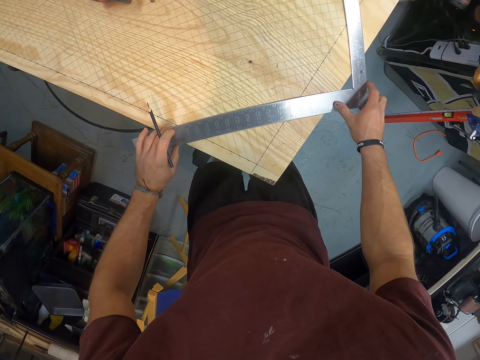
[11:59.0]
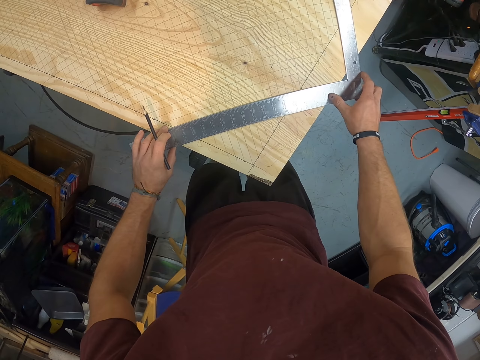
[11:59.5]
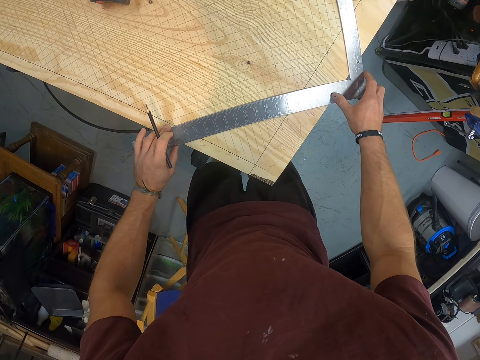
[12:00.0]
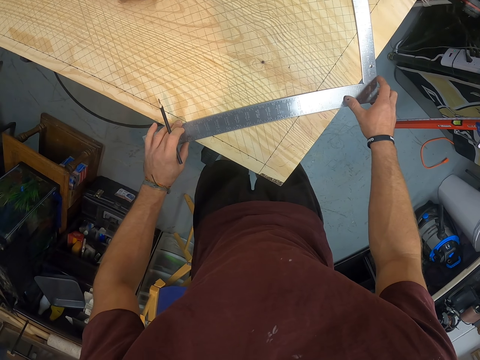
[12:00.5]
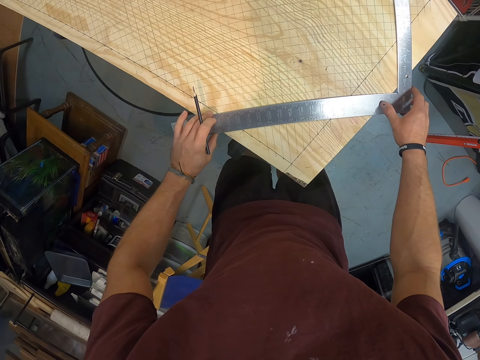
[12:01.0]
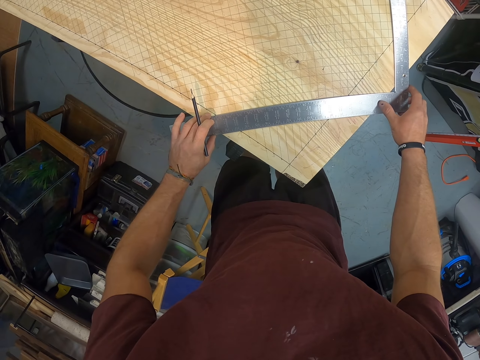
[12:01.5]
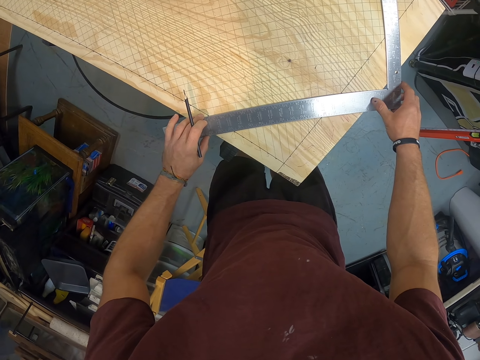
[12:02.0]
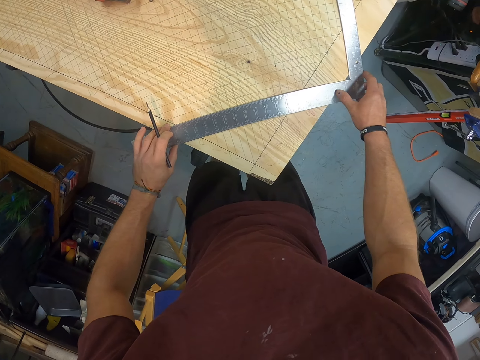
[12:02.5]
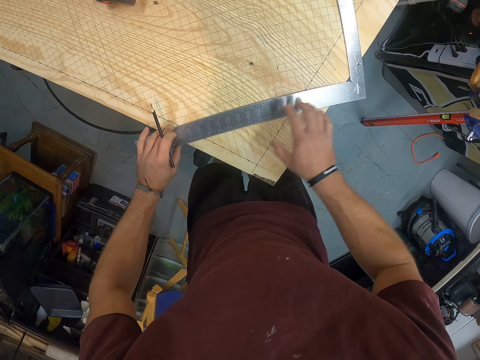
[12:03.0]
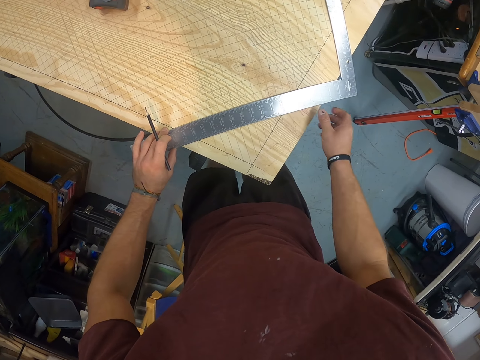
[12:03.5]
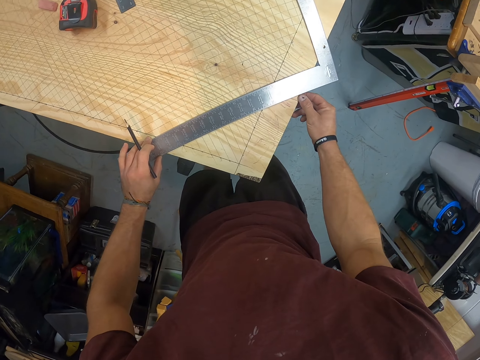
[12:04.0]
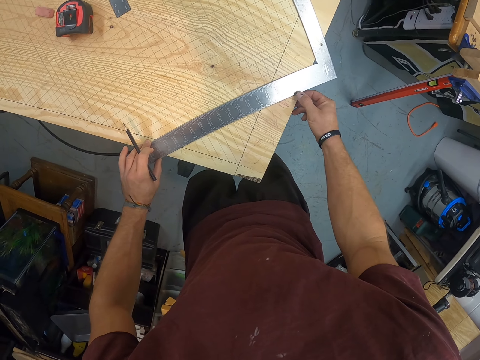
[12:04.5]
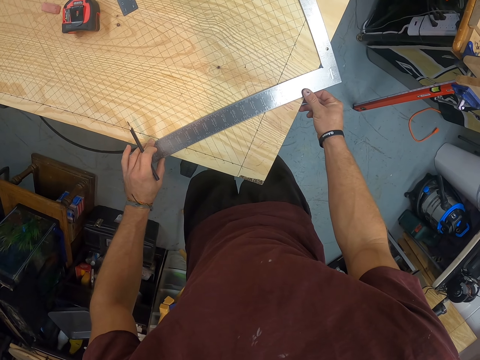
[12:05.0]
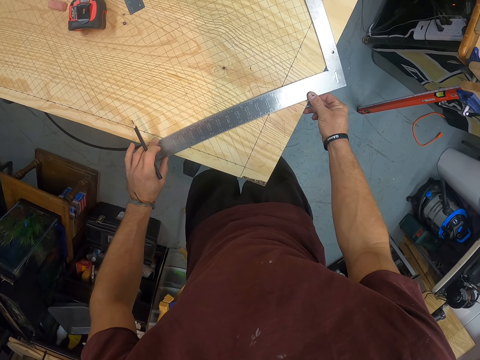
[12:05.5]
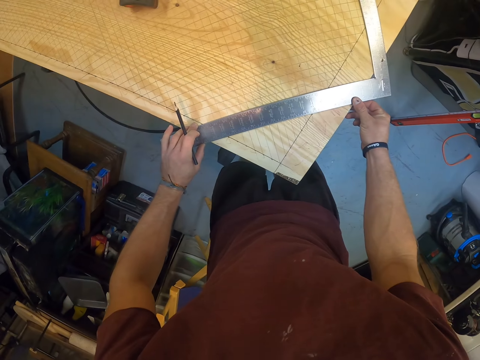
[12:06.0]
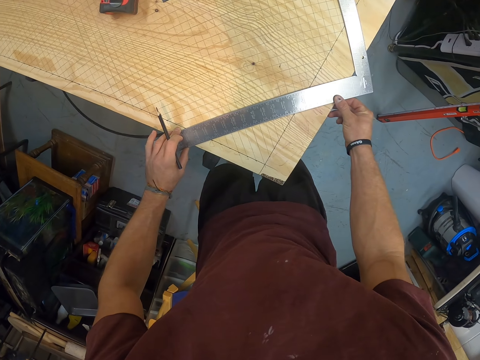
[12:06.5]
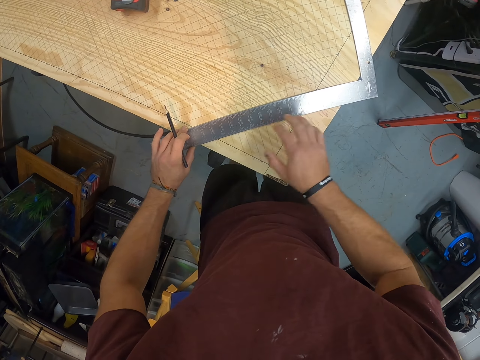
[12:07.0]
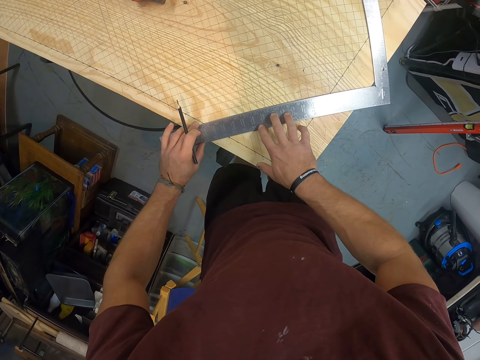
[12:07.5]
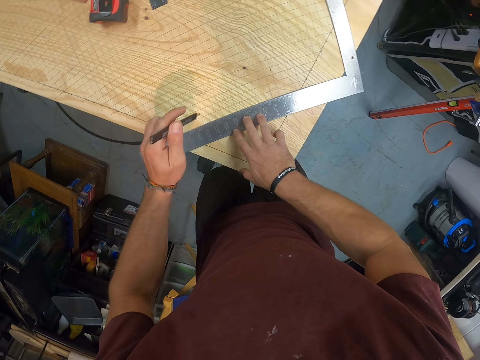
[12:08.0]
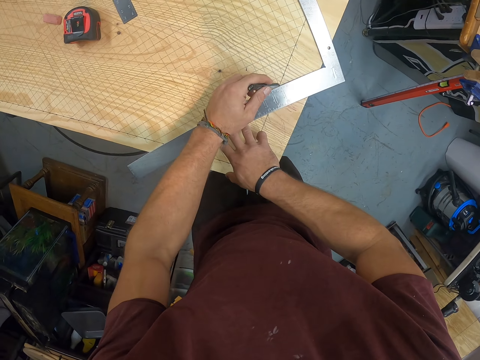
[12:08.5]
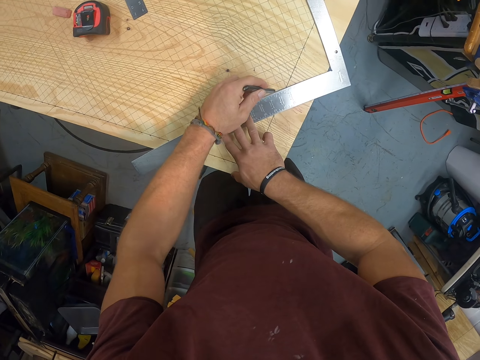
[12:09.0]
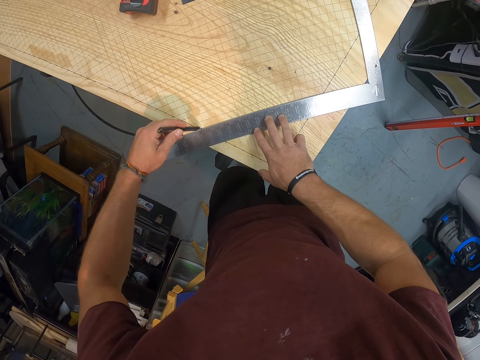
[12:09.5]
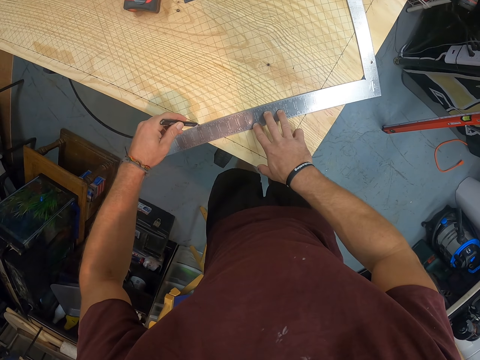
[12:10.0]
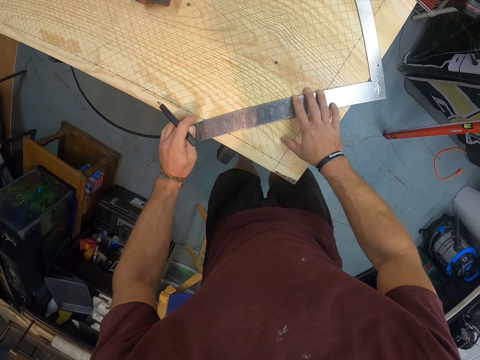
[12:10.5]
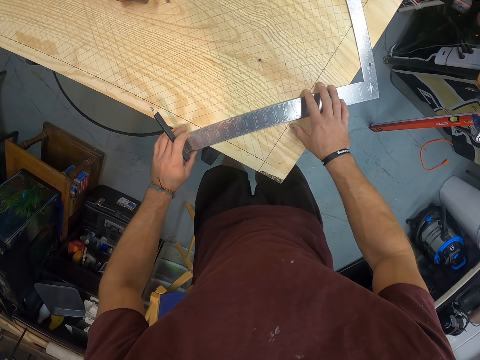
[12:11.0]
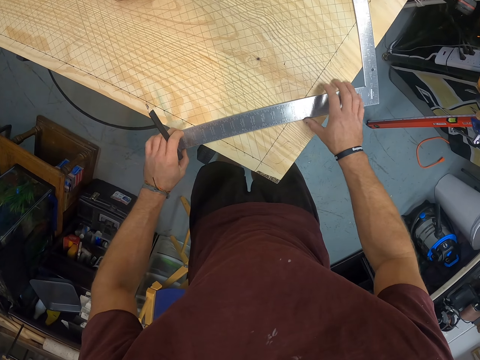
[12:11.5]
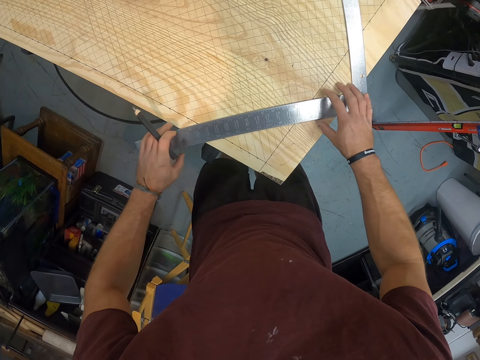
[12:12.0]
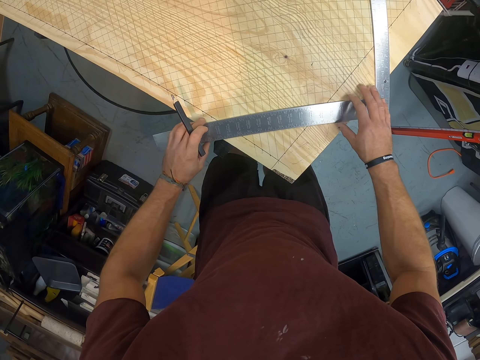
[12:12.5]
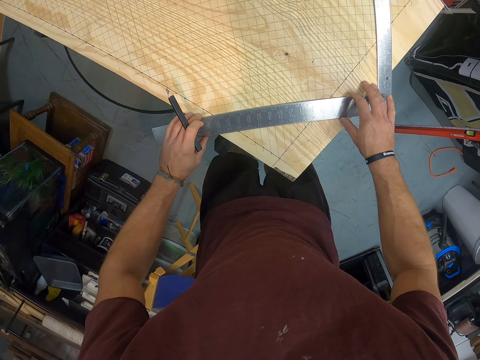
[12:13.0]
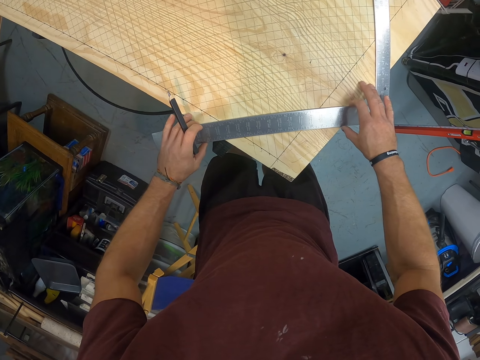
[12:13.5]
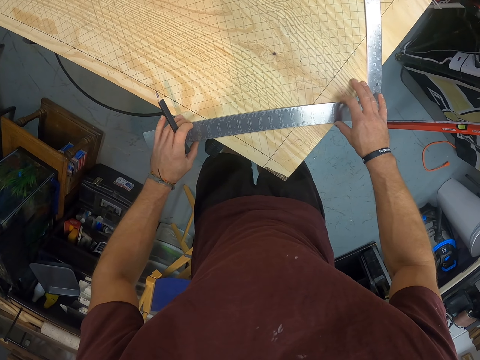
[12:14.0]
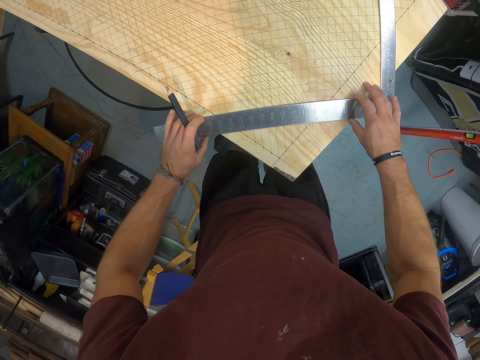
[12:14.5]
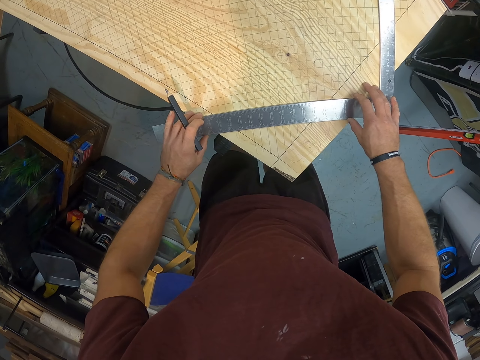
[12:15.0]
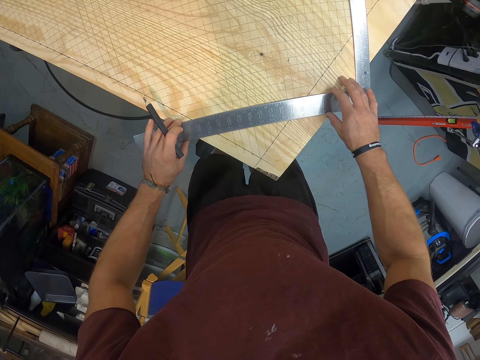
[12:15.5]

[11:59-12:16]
The camera wearer moves the square ruler. He removes his right hand from the try square on the wood. He touches the wood with his right hand. He touches the try square on the wood with his right hand. He removes his right hand from the try square on the wood. He places his right hand on the try square on the wood. He removes his left hand from the try square on the wood. He draws a line on the wood with the pencil in his left hand. He removes the pencil from the wood with his left hand. He removes his right hand from the try square on the wood. He holds the try square on the wood with both hands. He drags the try square on the wood with both hands.

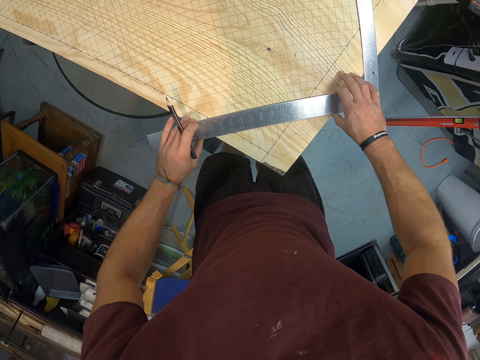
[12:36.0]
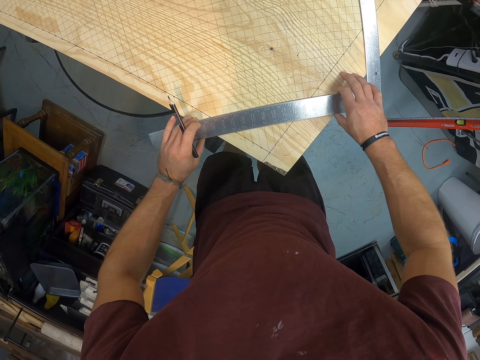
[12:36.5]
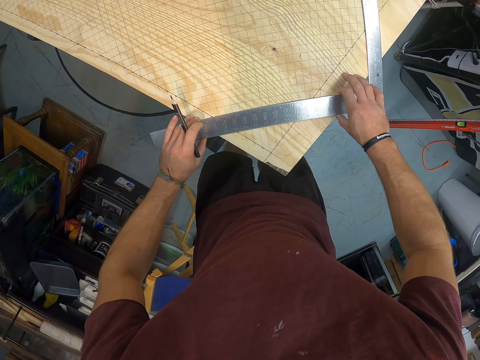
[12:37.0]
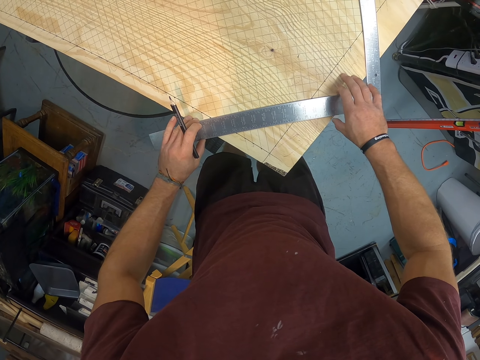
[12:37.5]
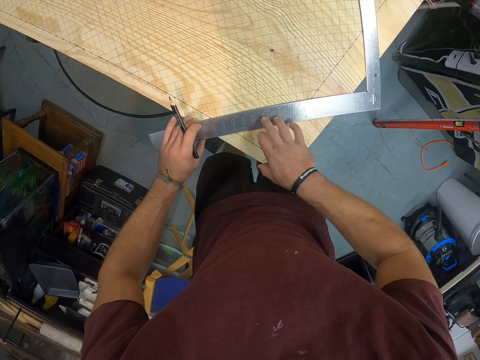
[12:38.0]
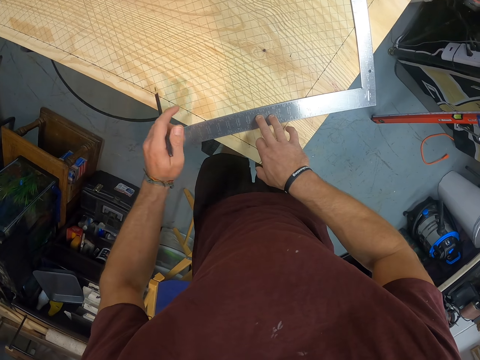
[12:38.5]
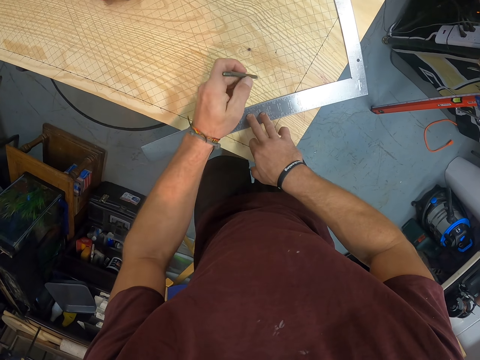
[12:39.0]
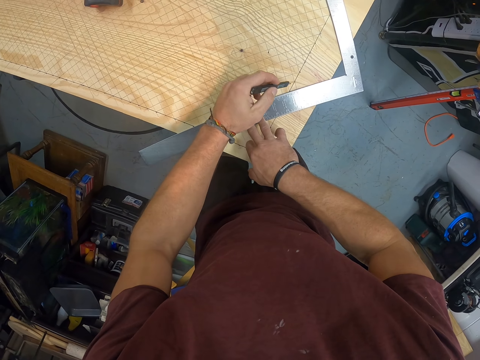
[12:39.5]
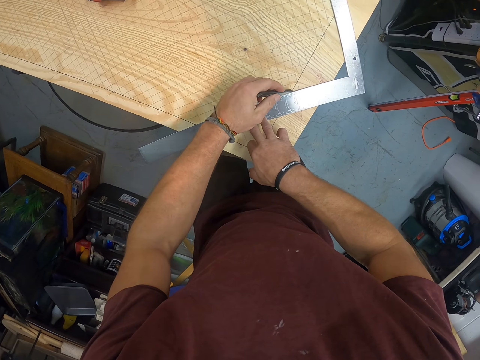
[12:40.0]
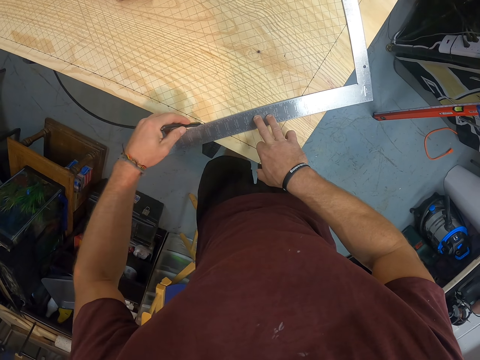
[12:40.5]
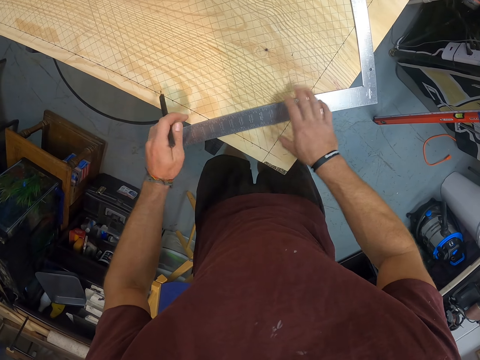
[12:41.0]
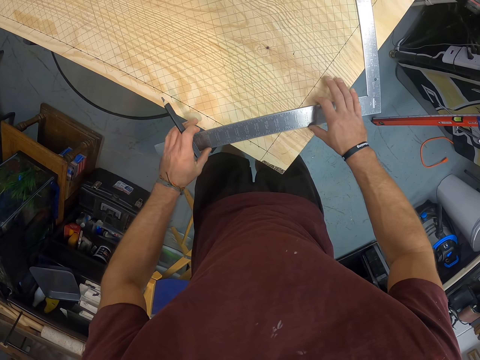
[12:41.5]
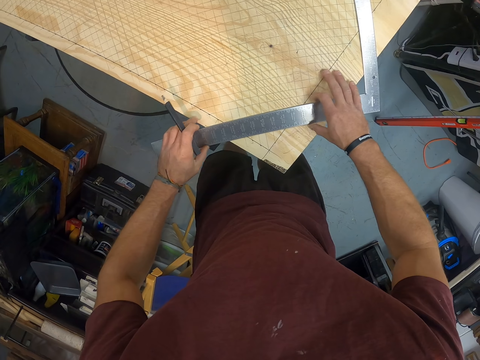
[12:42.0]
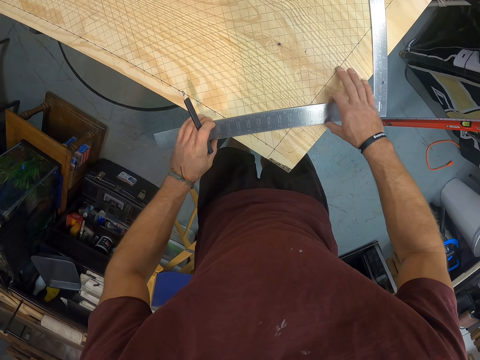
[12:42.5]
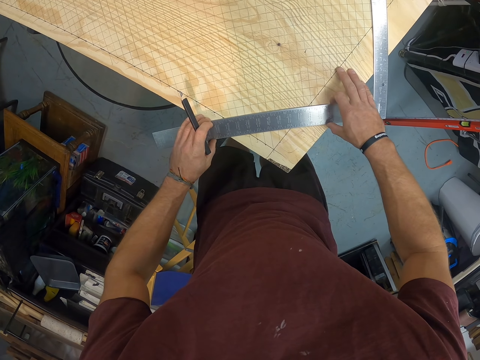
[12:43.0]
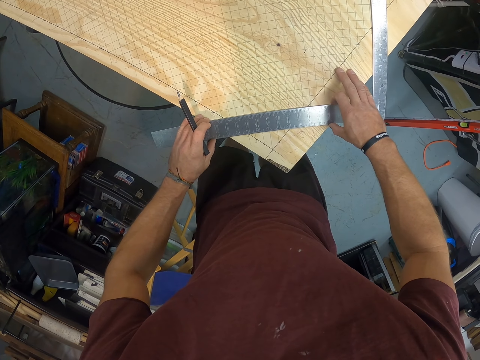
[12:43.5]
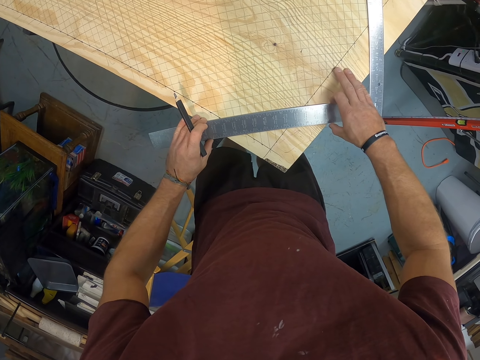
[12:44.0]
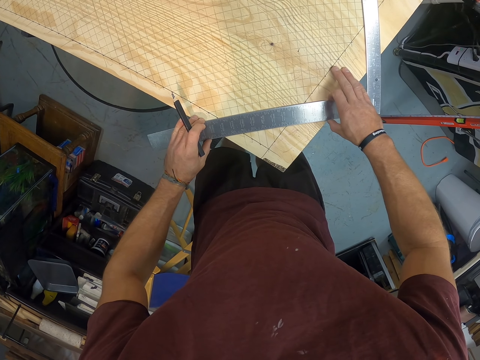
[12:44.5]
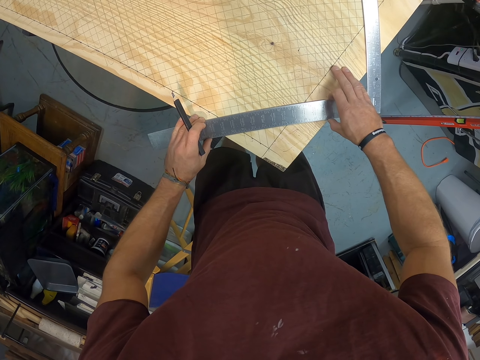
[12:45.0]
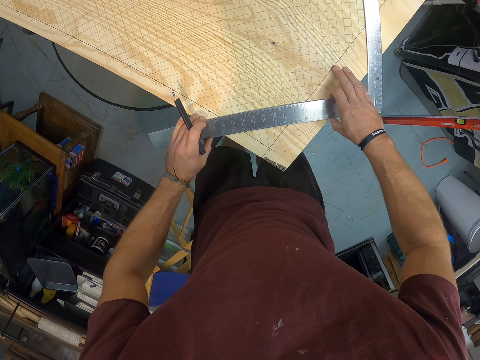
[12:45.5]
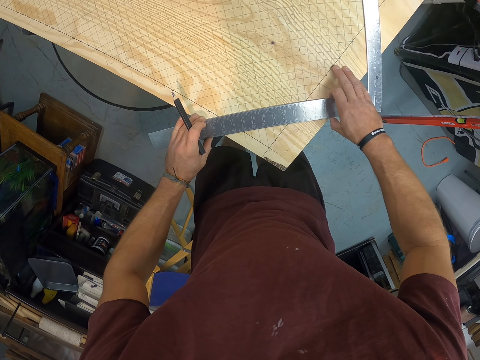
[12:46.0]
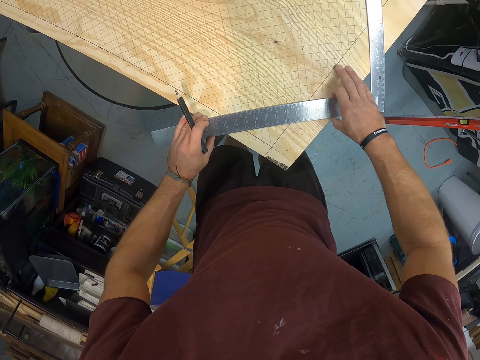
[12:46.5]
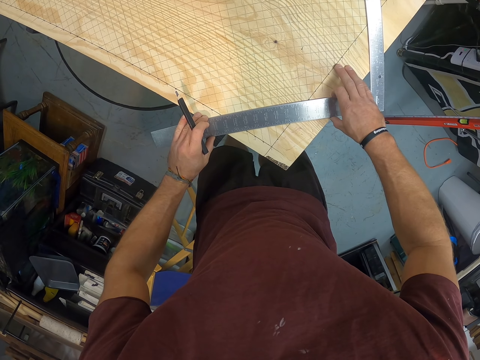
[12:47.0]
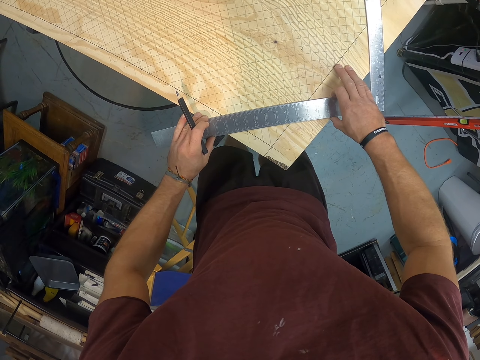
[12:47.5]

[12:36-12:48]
The camera wearer removes his right hand from the try square on the wood. He places his right hand on the try square on the wood. He removes his left hand from the try square on the wood. He draws a line on the wood with the pencil in his left hand. He removes the pencil from the wood with his left hand. He removes his right hand from the try square on the wood. He holds the try square on the wood with both hands. He drags the try square on the wood with both hands.
